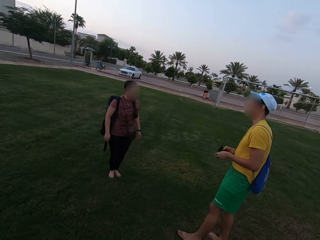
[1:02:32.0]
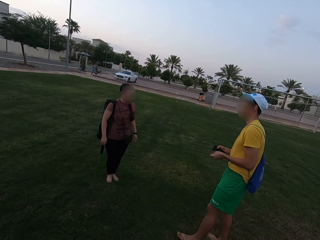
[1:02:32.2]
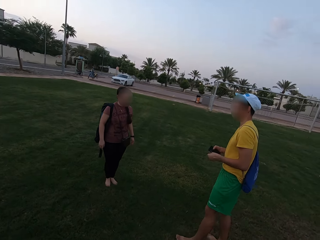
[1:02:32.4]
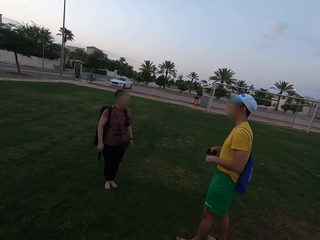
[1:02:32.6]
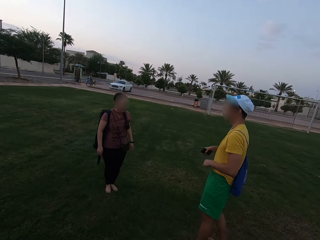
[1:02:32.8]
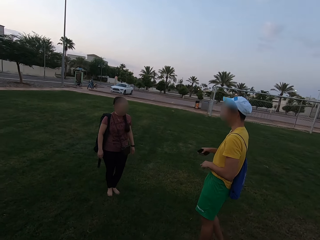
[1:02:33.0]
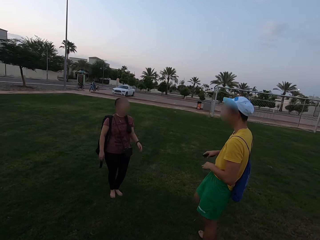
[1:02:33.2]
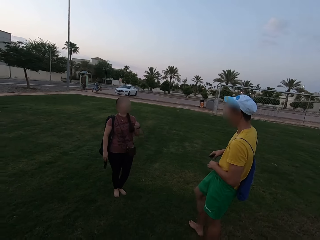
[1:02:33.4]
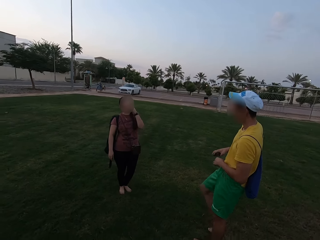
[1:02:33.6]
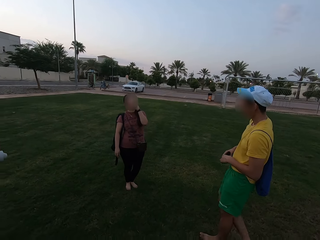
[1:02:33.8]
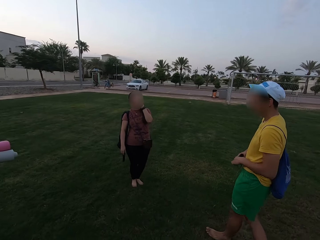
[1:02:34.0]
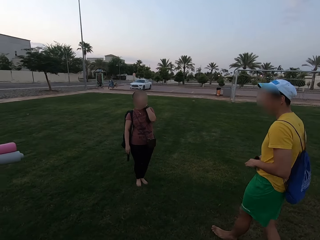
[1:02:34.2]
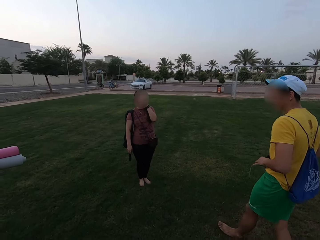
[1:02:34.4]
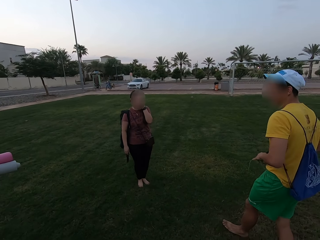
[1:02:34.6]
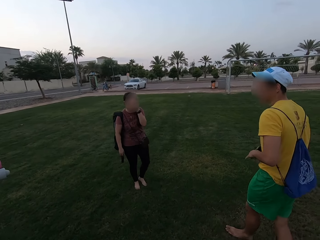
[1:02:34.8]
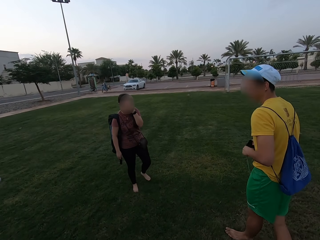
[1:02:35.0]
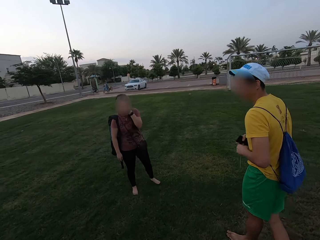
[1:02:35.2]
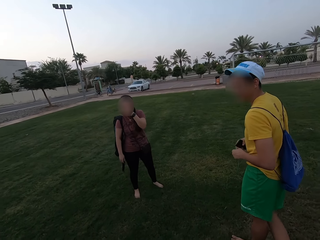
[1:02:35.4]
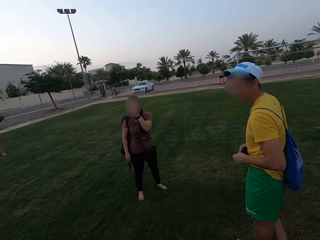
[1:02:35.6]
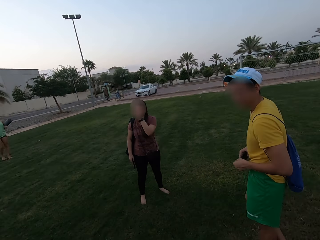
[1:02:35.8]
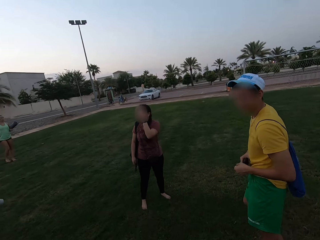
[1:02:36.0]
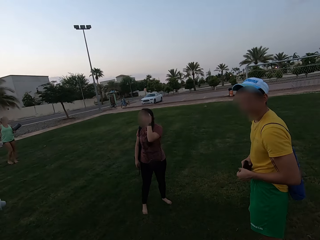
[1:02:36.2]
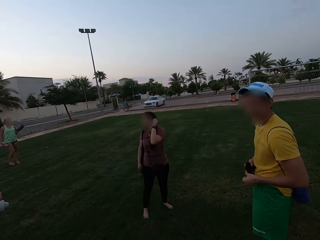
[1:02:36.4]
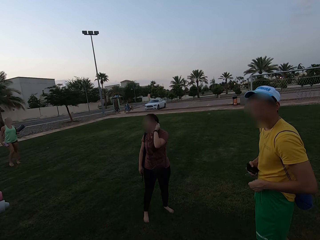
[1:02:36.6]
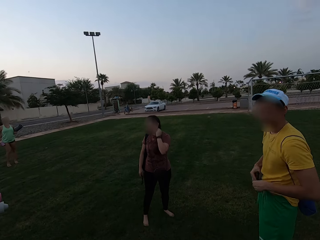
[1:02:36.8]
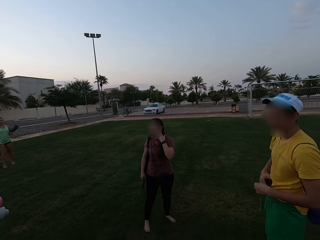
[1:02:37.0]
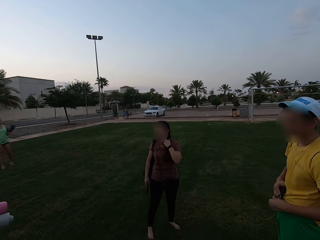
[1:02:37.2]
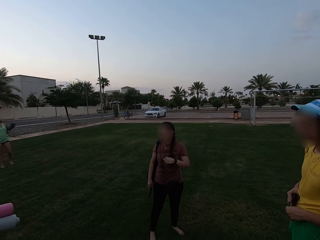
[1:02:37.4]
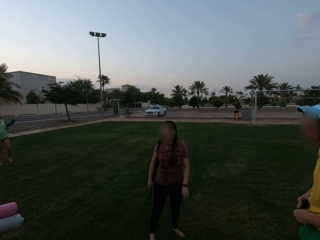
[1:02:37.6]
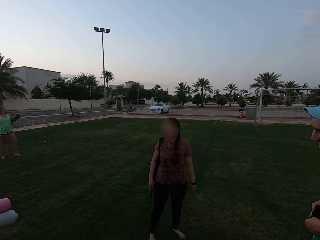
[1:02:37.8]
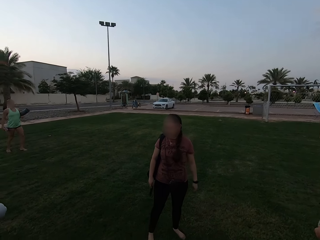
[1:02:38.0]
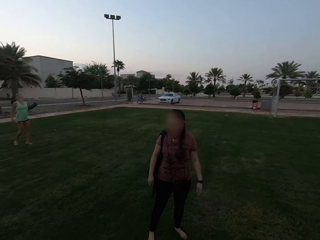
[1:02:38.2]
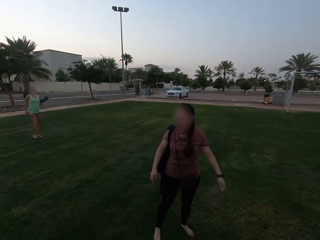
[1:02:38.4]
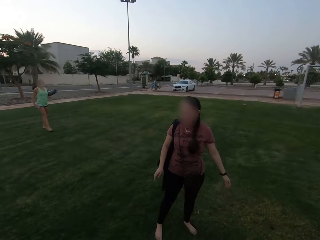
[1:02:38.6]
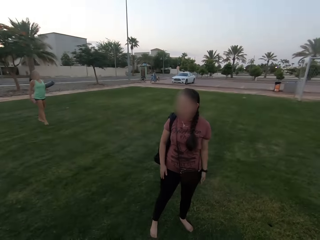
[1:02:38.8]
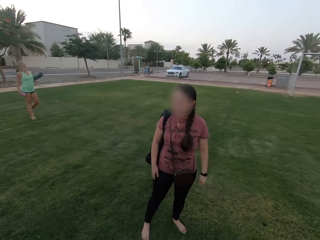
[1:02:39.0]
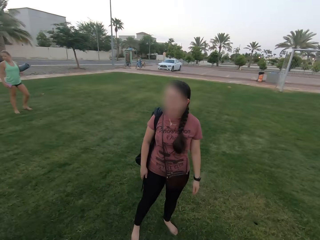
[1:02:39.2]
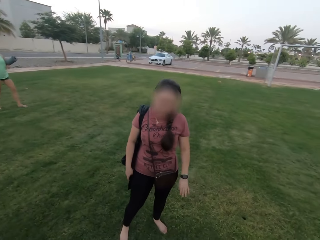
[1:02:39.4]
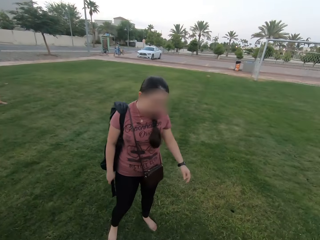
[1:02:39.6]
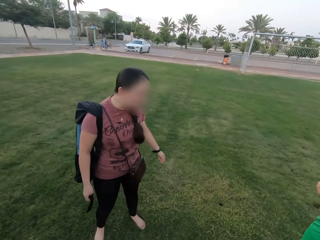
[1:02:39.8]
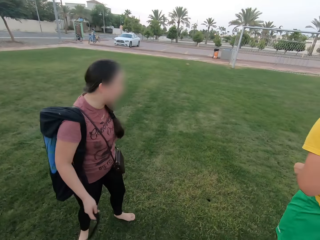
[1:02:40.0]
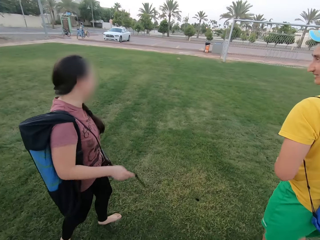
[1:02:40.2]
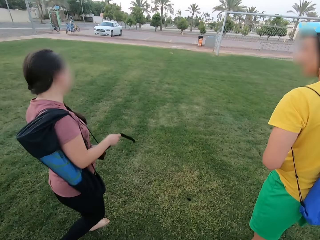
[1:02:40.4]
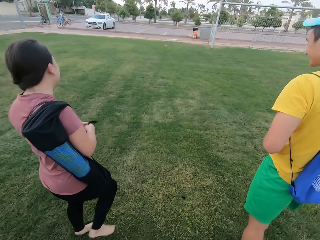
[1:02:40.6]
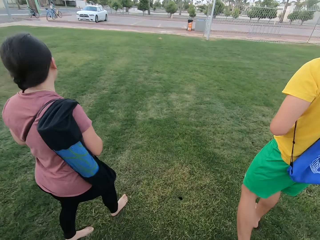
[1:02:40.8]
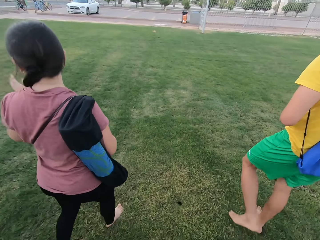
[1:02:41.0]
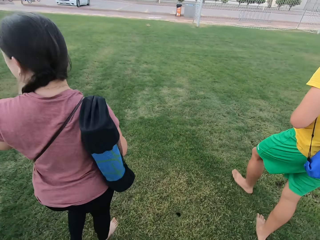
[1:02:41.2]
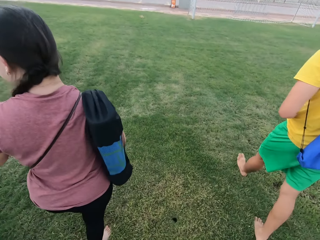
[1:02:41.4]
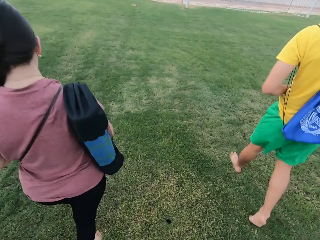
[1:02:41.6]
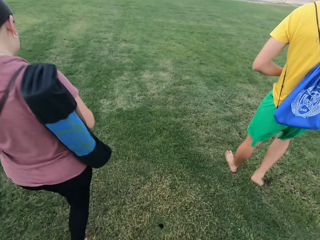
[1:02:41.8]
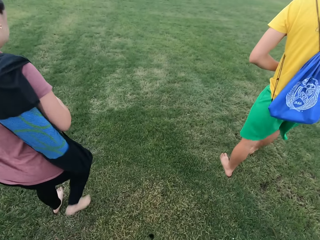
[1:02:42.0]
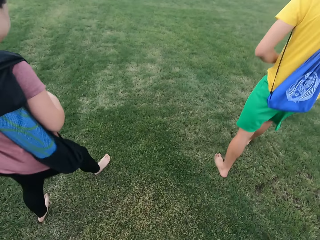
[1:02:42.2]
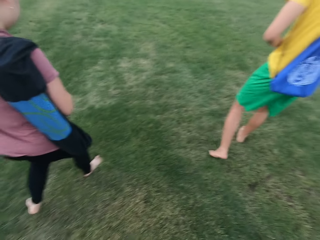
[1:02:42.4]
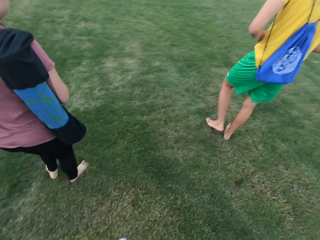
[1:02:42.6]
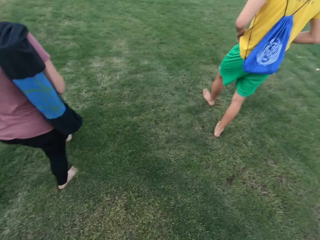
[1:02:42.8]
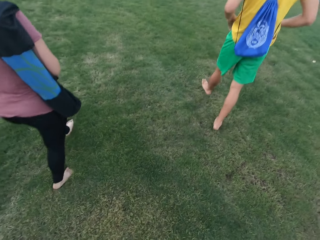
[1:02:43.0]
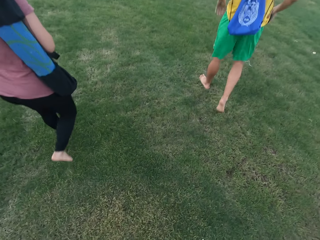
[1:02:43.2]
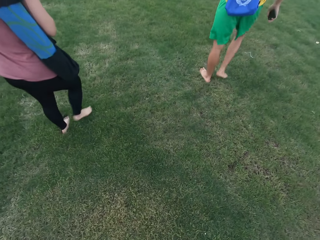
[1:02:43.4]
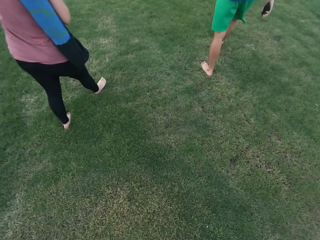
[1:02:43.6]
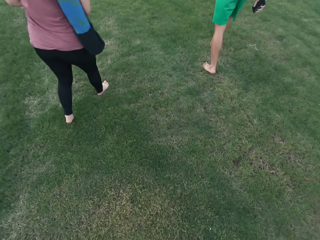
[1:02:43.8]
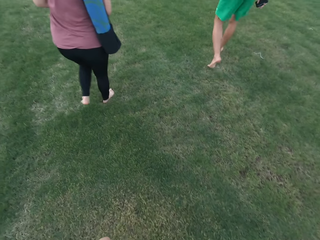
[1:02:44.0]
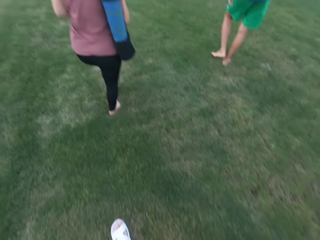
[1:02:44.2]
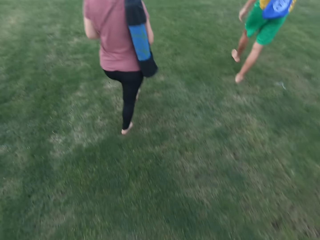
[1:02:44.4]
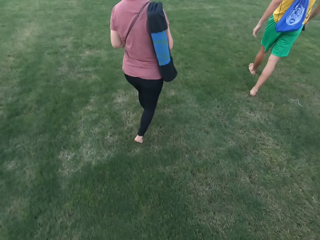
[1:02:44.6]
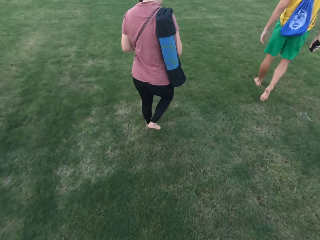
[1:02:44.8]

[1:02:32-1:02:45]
The camera wearer talks with friends. A woman walks towards the camera wearer. The camera wearer, a man, and another woman walk towards the parking area.

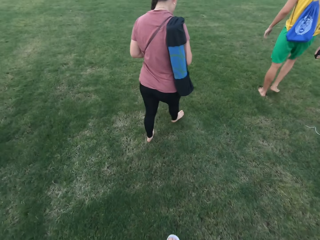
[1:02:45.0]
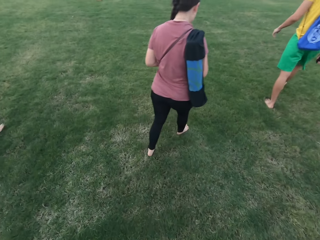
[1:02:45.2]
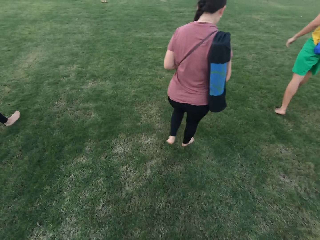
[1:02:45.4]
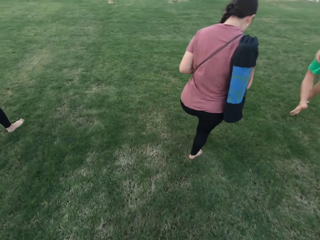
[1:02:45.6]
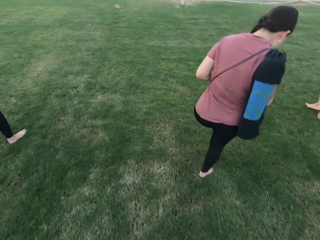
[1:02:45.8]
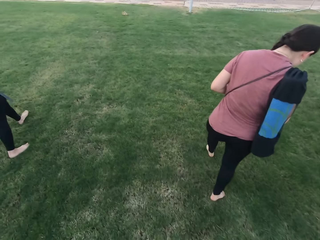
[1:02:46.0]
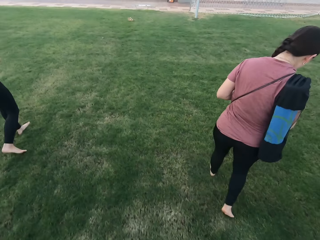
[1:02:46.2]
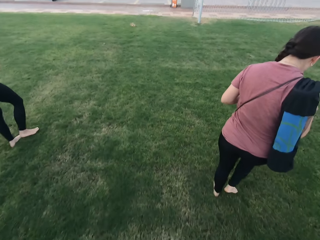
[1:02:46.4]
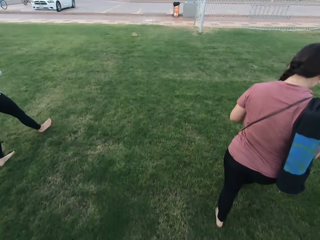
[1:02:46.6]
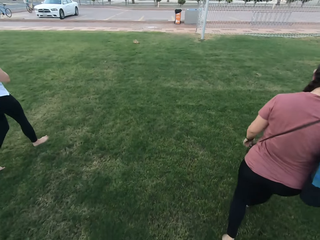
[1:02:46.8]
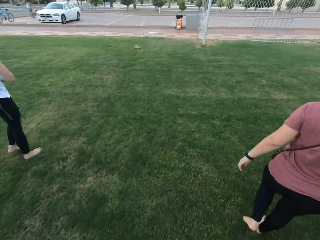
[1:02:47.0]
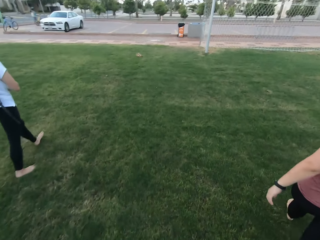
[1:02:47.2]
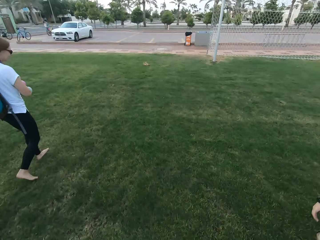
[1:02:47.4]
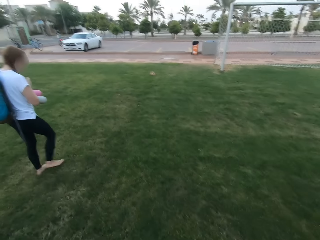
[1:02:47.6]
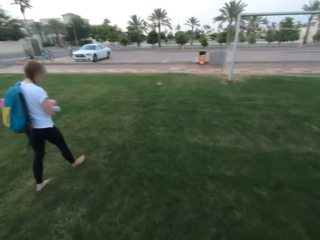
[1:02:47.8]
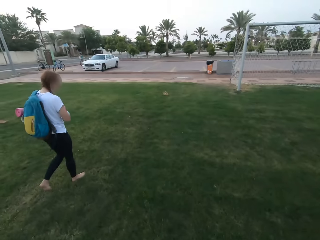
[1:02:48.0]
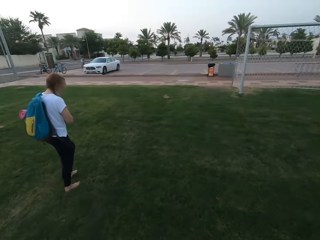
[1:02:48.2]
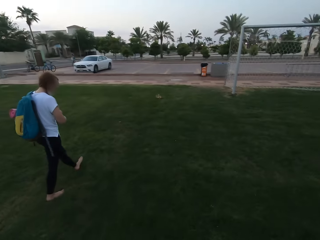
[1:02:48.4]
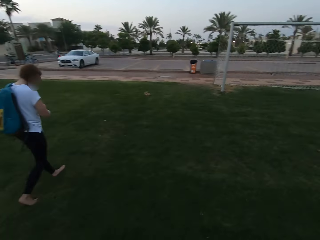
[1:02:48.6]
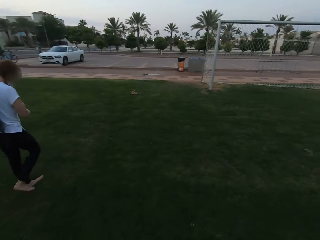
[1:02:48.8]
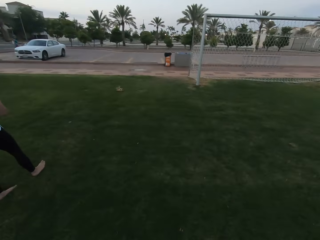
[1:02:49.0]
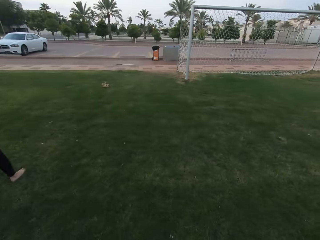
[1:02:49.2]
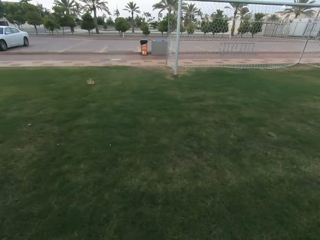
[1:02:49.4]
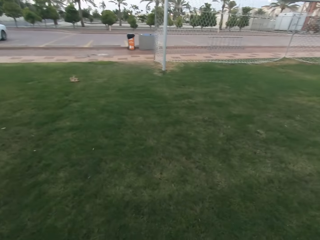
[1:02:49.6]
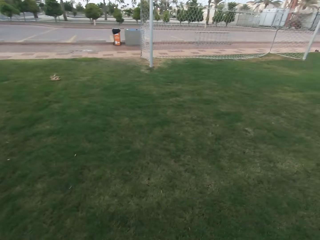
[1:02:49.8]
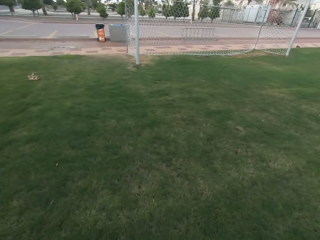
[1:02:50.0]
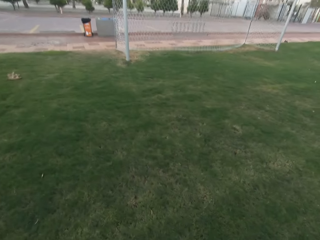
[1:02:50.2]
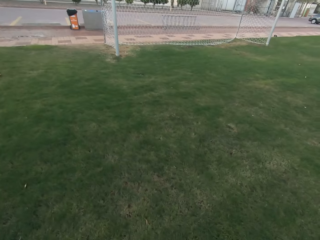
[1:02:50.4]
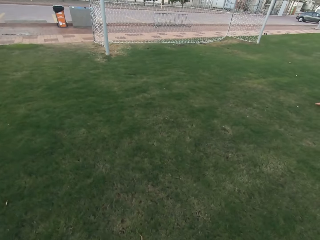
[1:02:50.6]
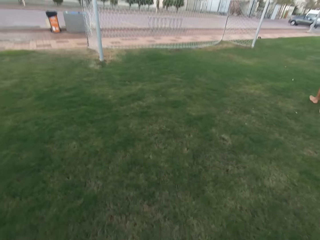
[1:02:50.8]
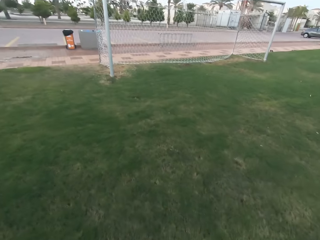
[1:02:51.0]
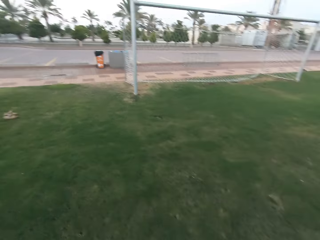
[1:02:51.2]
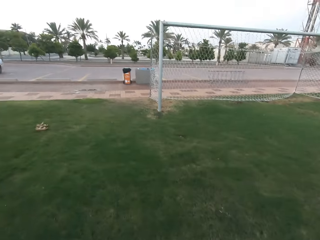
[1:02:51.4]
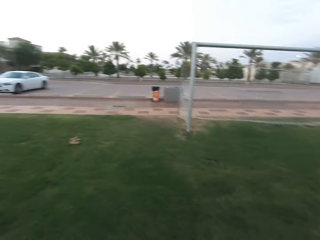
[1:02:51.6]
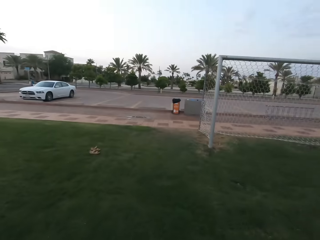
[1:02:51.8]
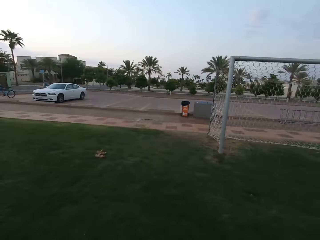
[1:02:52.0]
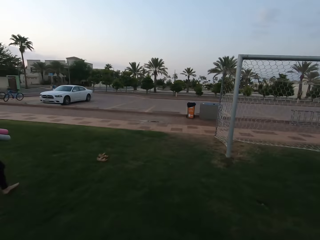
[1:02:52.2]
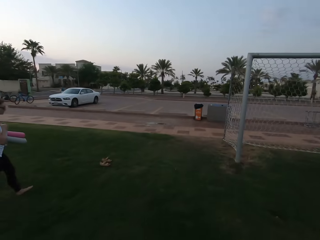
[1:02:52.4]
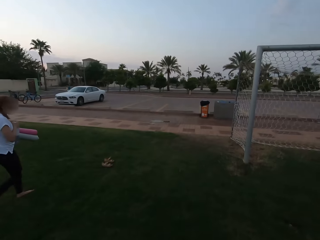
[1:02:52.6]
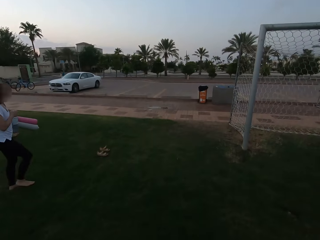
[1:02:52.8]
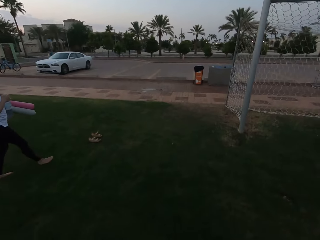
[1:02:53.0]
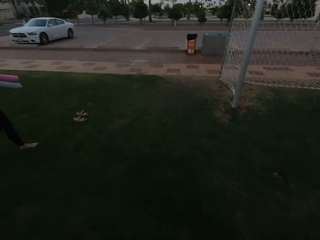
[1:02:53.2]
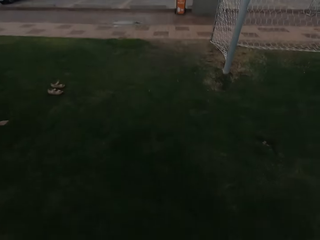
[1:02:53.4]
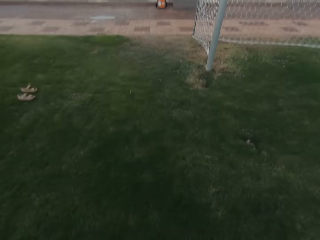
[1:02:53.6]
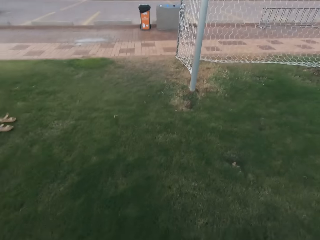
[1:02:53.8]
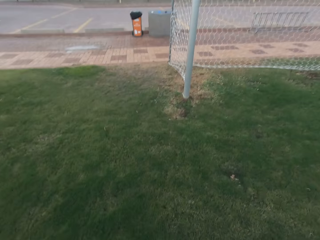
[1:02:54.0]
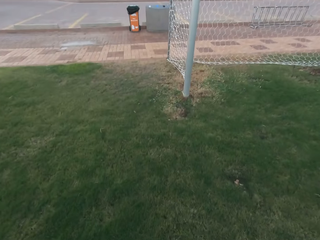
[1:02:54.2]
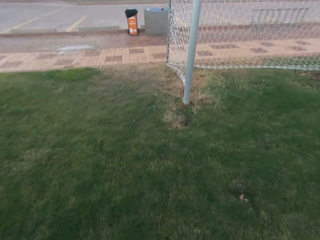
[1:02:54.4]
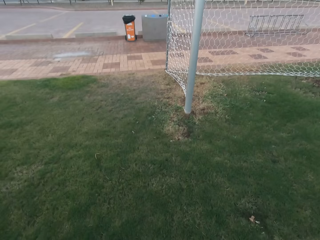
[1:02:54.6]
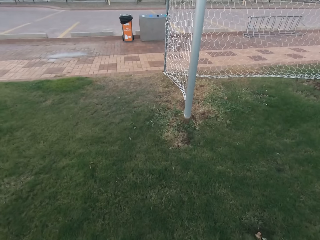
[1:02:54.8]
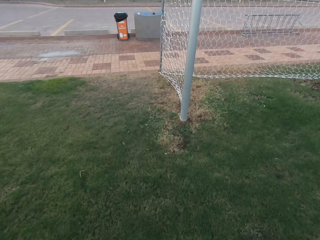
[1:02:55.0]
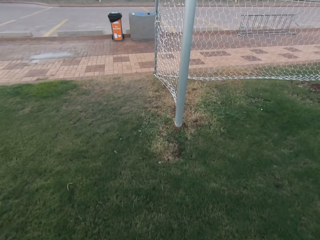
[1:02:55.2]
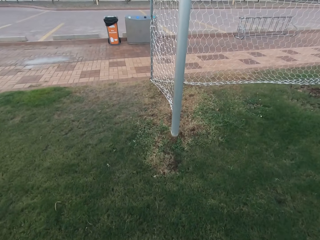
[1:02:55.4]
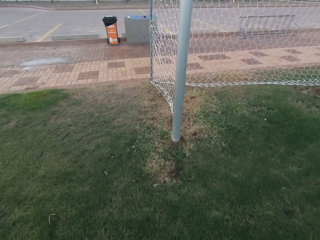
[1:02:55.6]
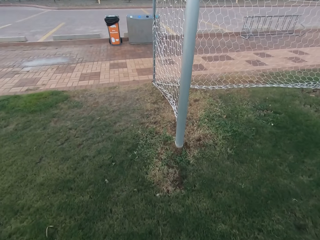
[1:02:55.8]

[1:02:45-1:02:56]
A woman walks towards the parking area.
